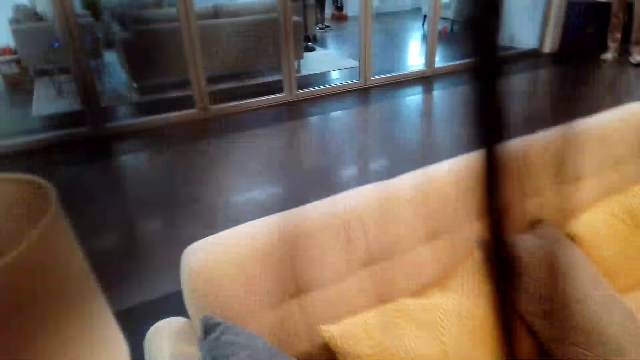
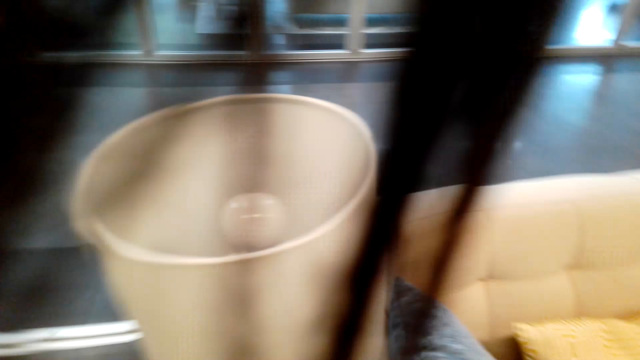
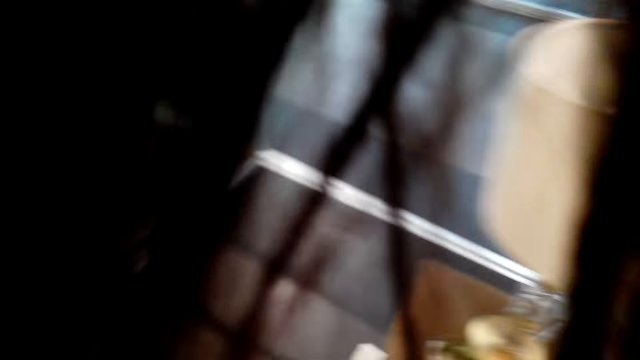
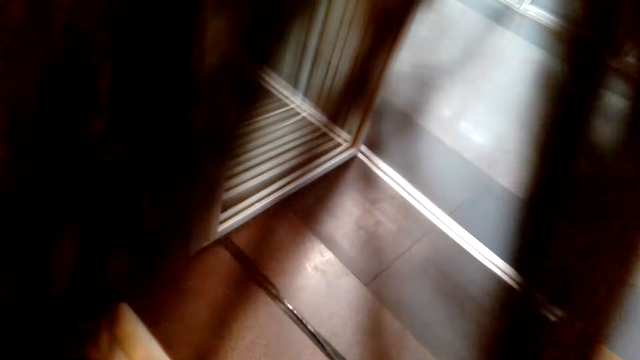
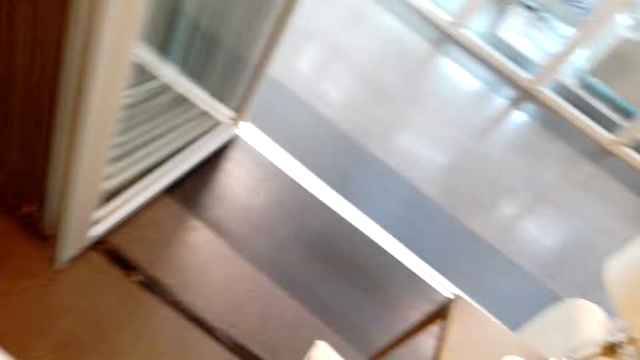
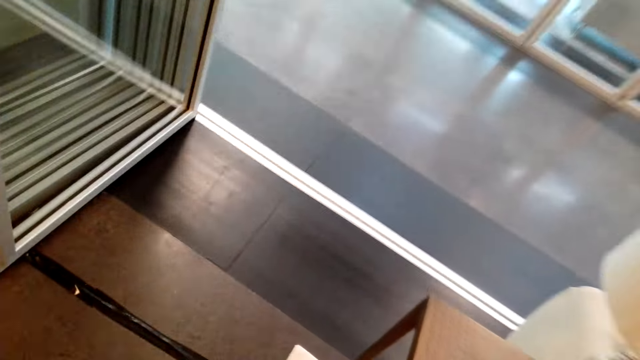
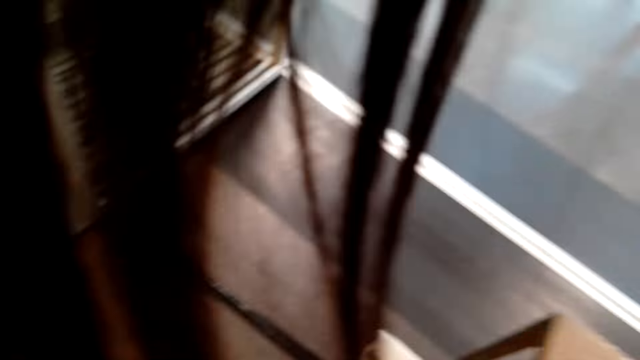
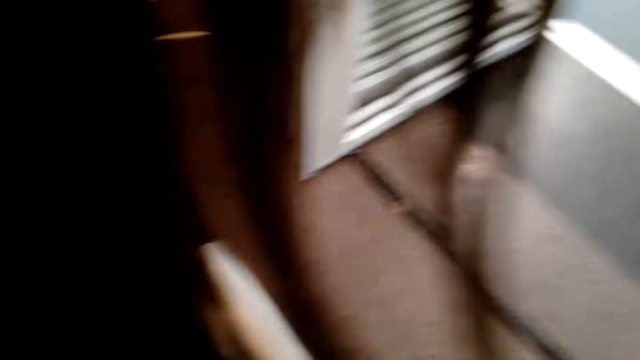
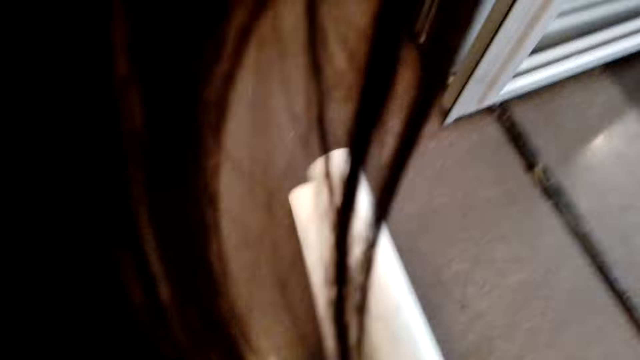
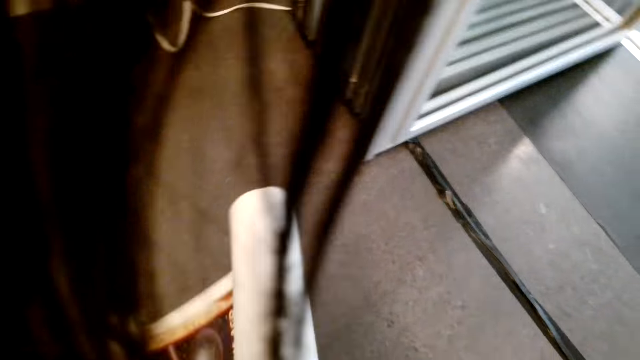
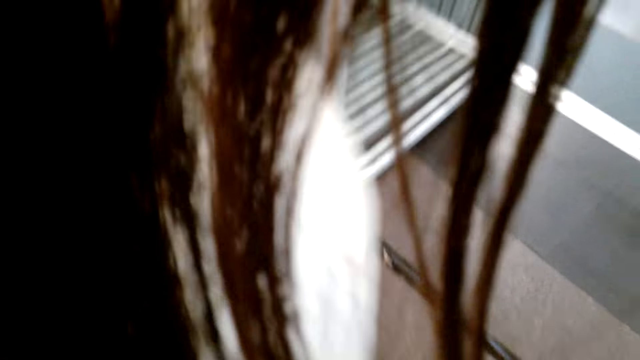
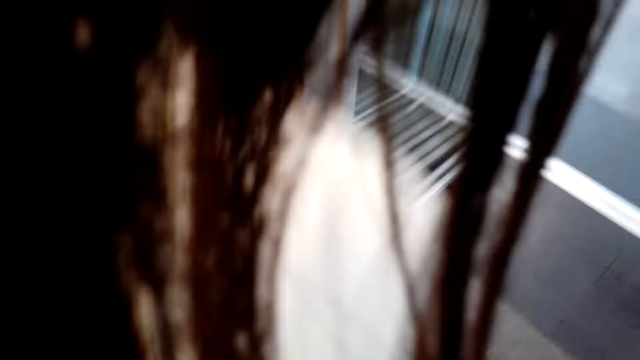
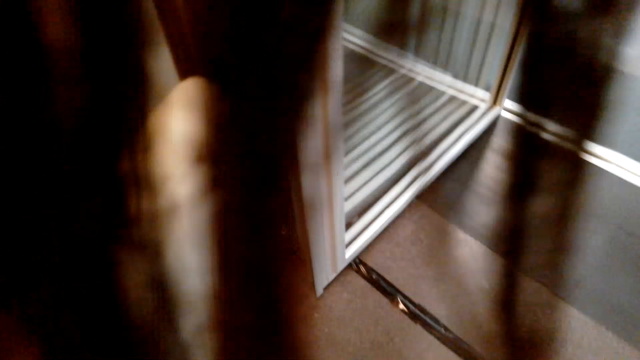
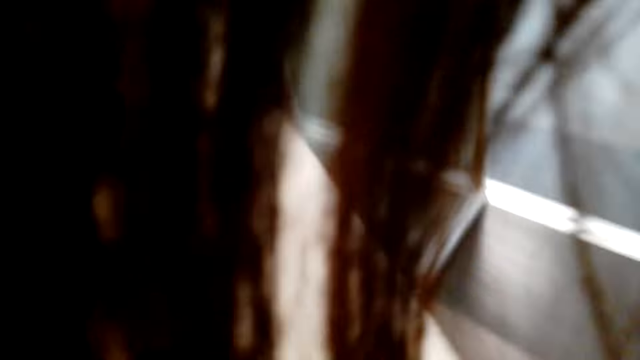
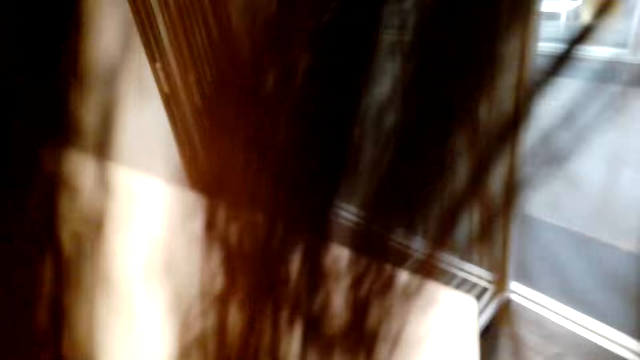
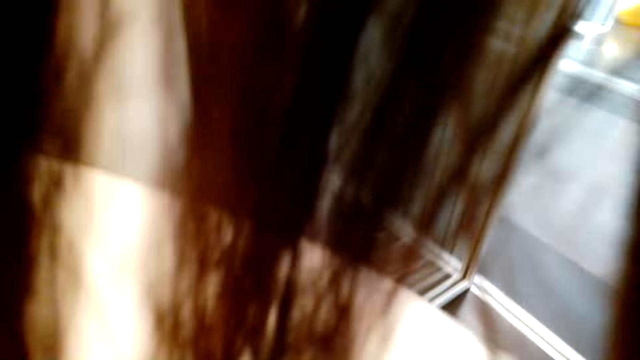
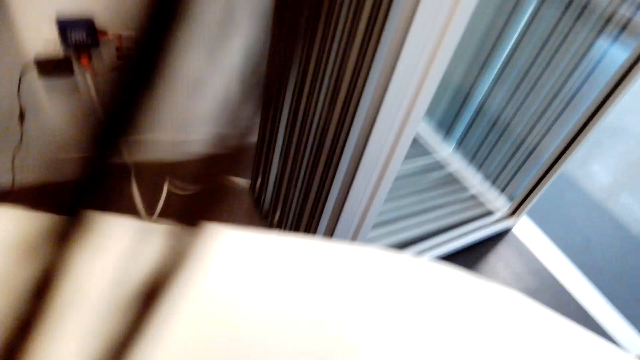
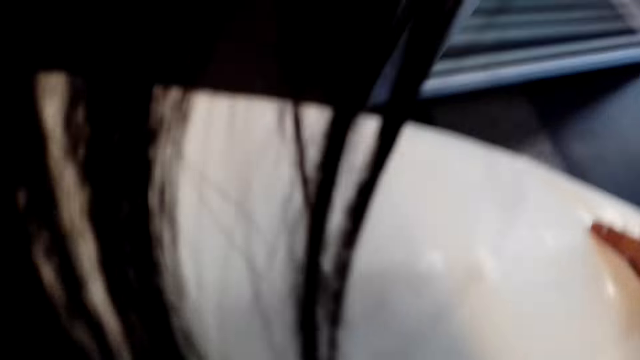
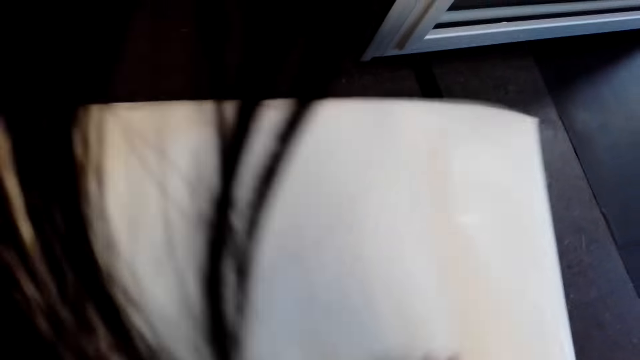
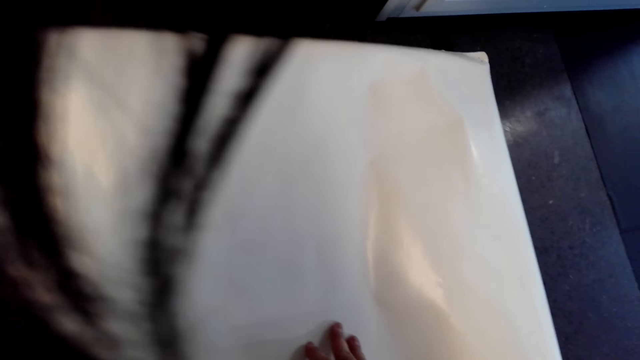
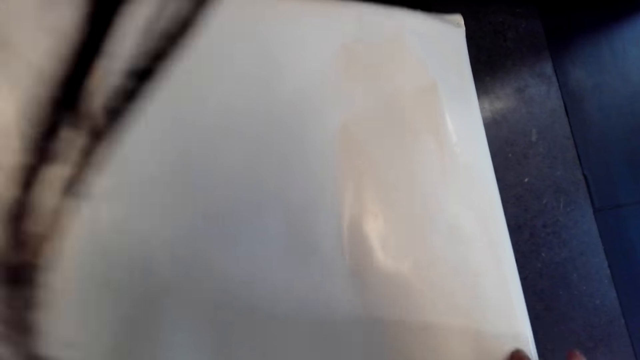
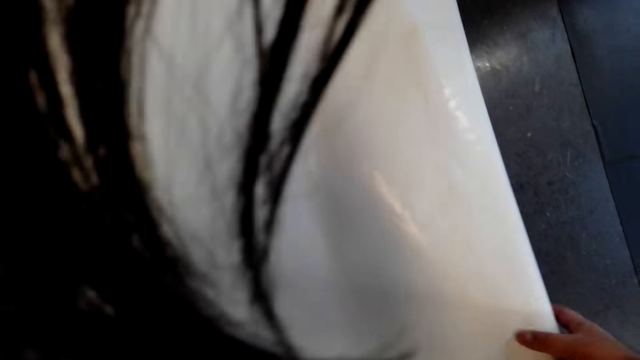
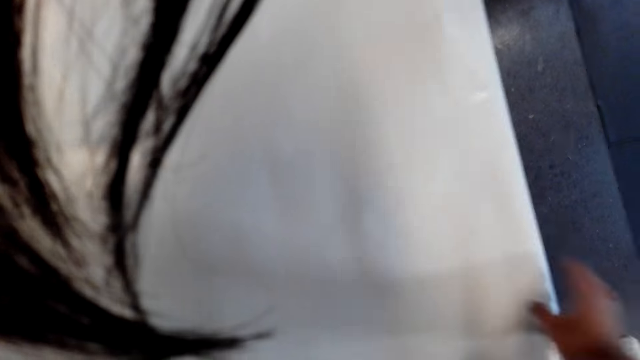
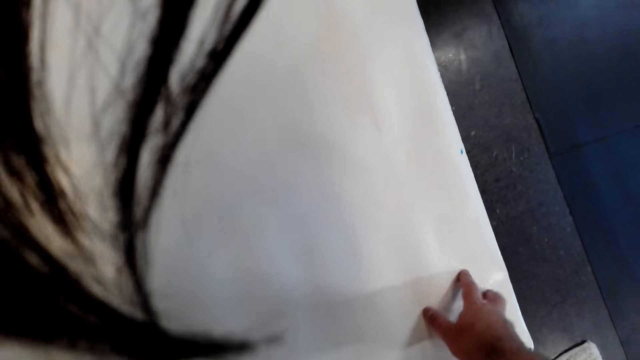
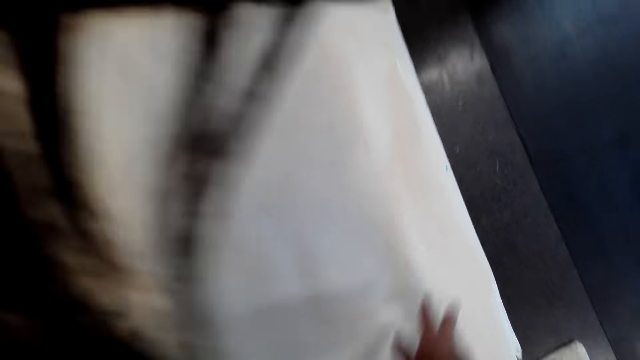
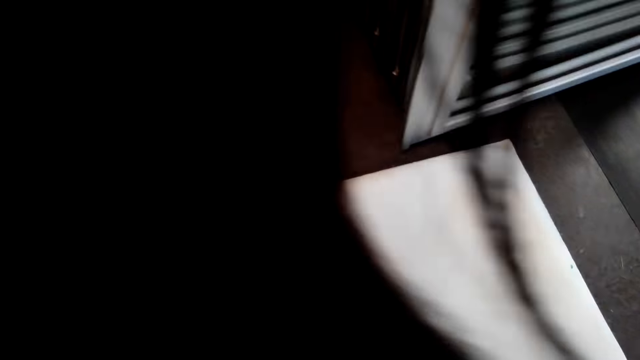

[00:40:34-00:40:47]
The camera wearer picks the canvas. They lift the paper. They put the paper down. They spread the canvas on the table.

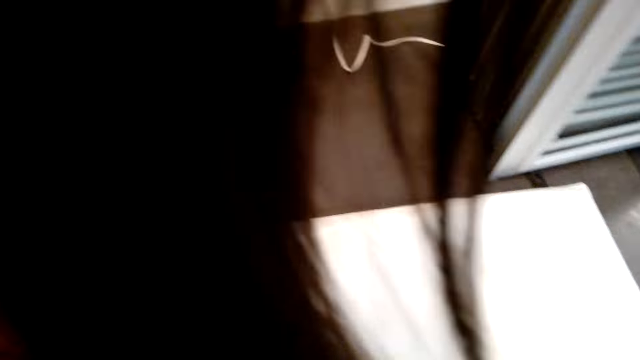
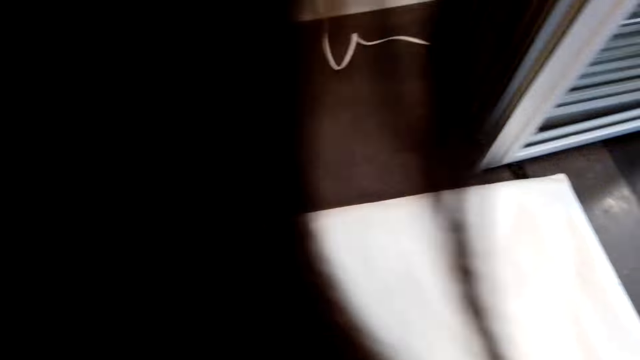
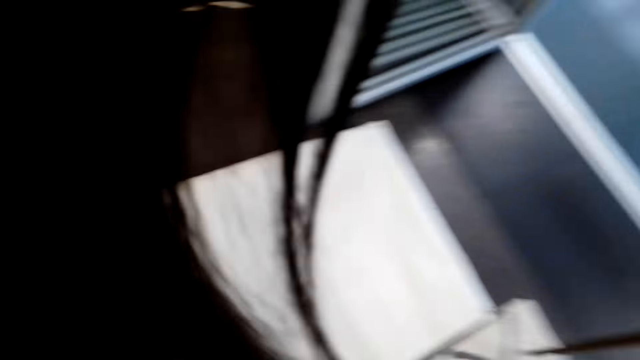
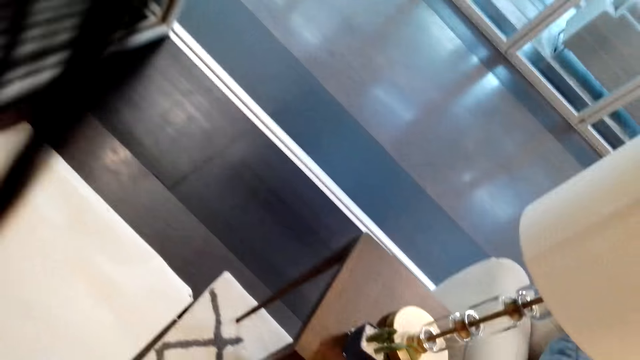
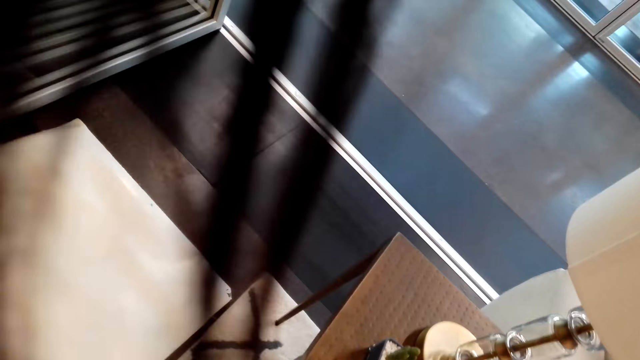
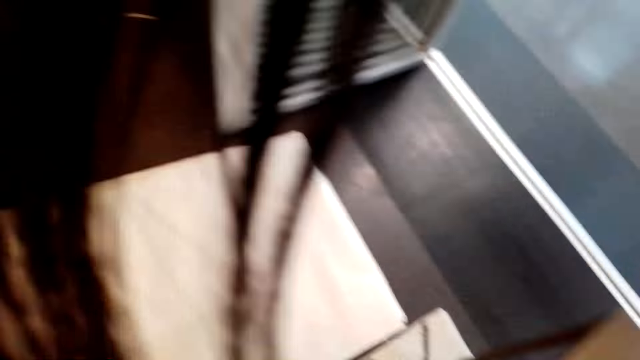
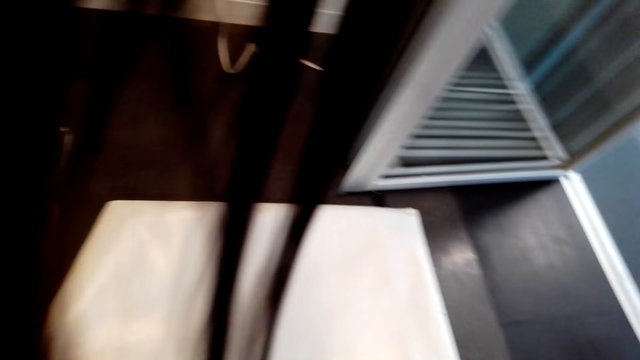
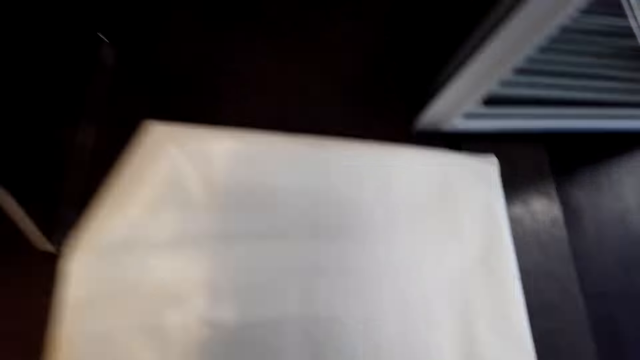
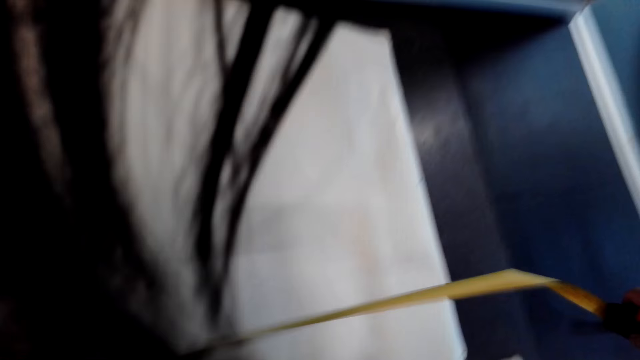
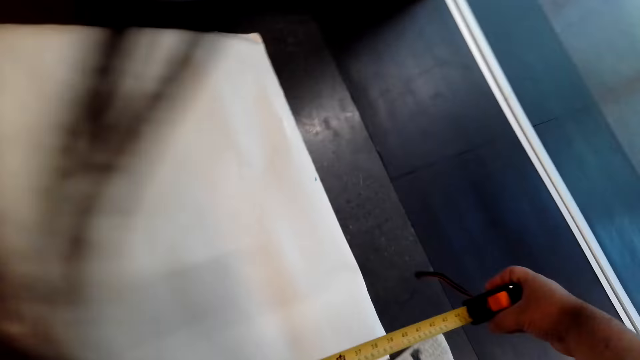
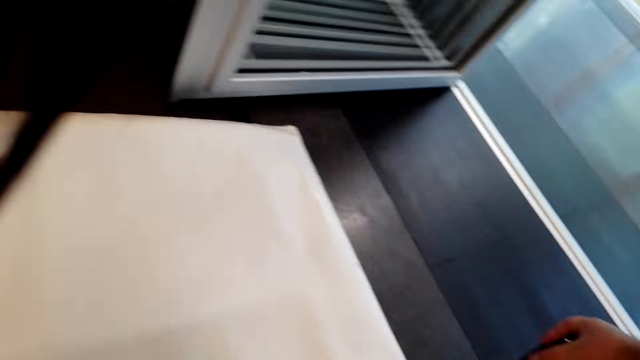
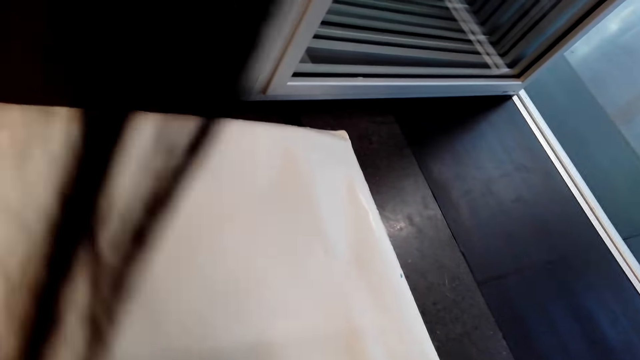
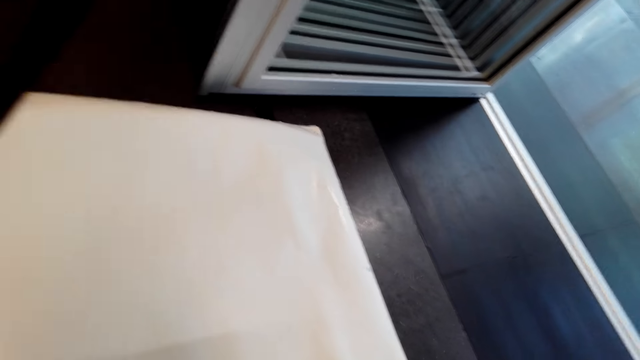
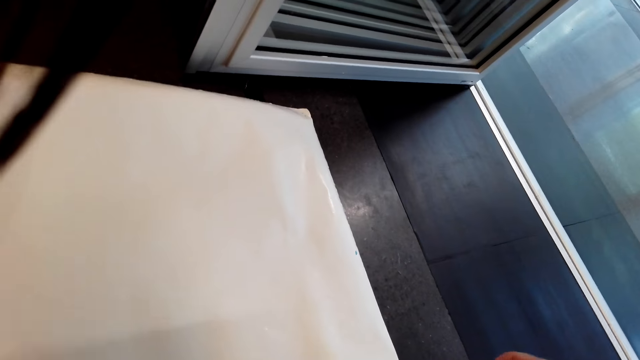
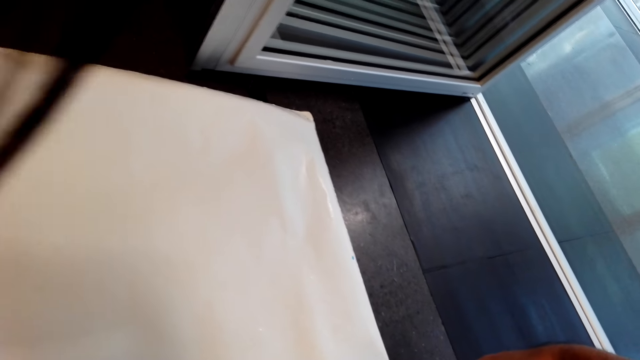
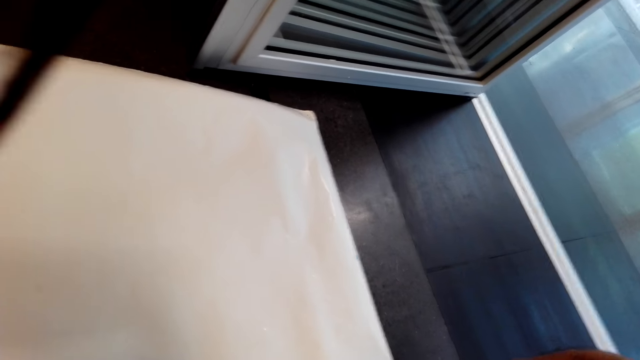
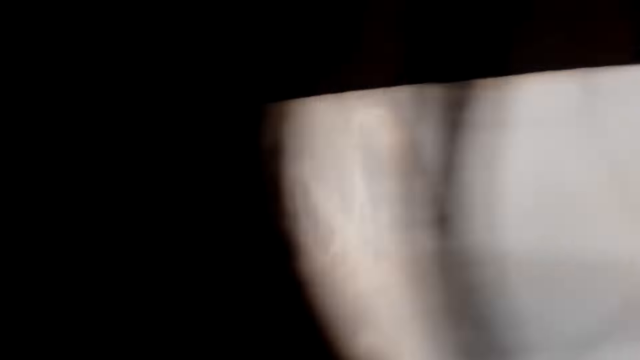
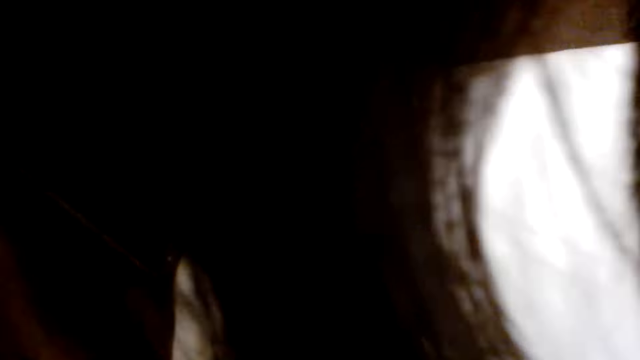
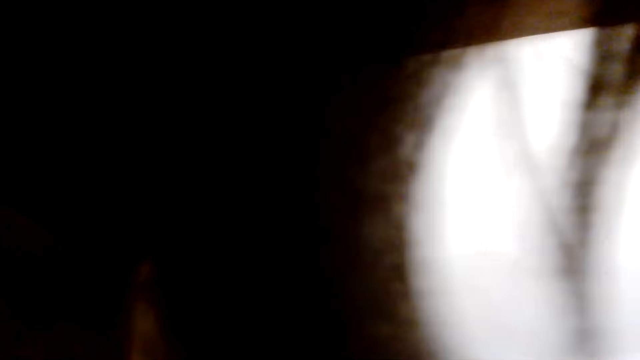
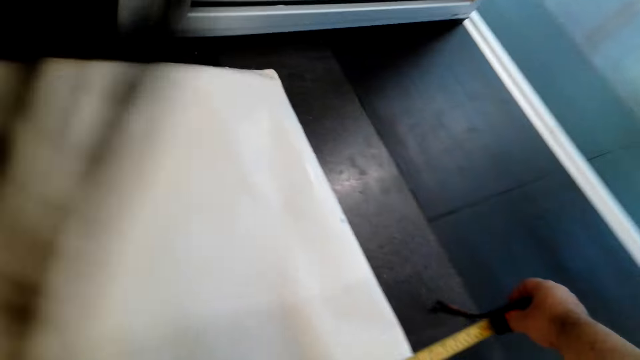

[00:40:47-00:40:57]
The camera wearer looks around. They measure the paper. They hold a tape measure.
